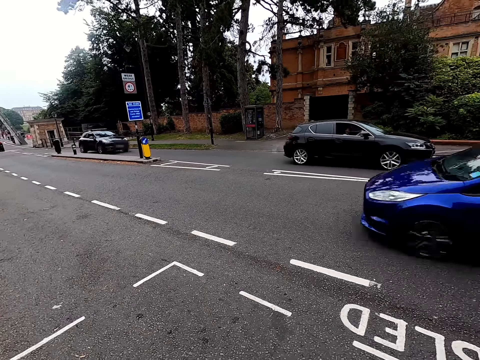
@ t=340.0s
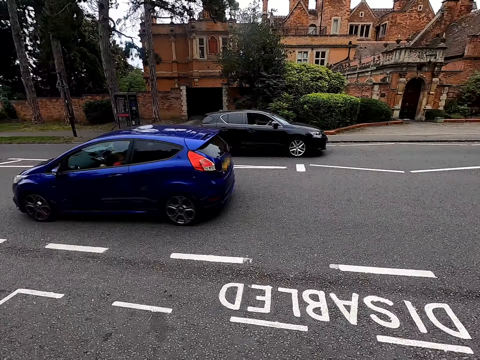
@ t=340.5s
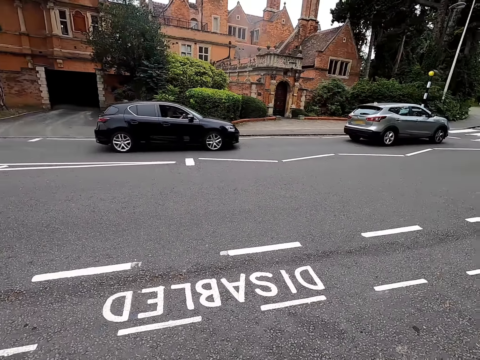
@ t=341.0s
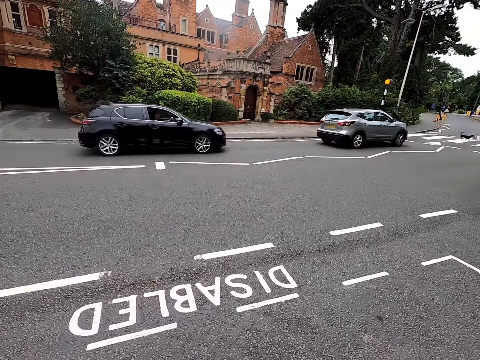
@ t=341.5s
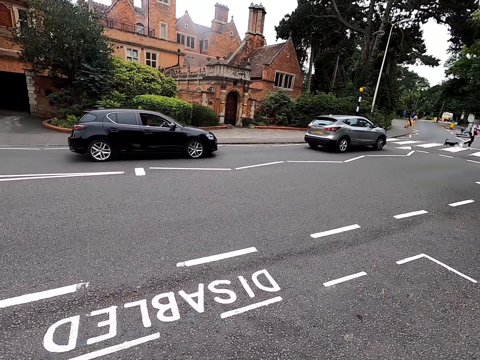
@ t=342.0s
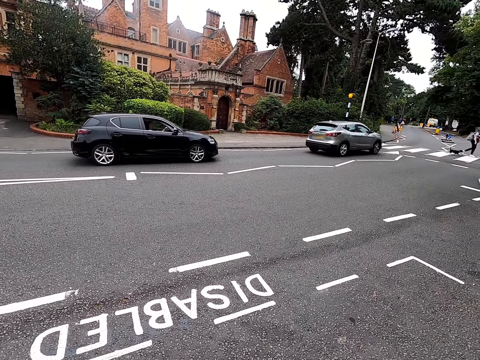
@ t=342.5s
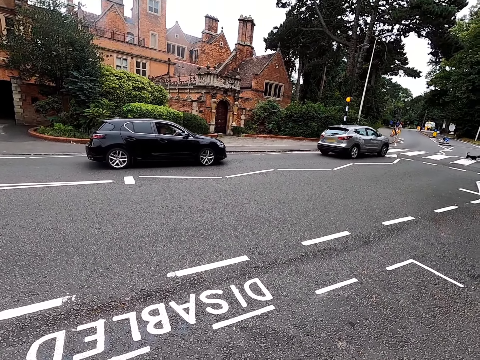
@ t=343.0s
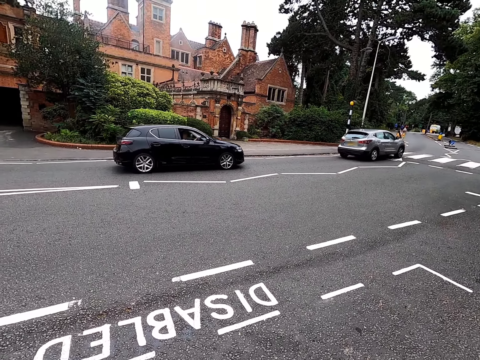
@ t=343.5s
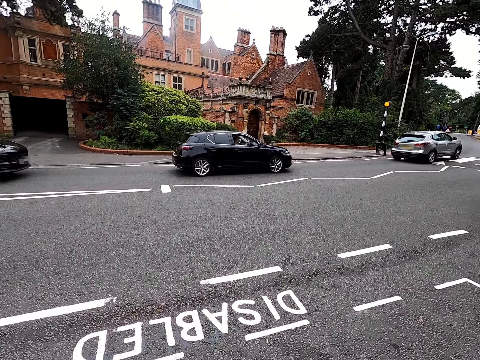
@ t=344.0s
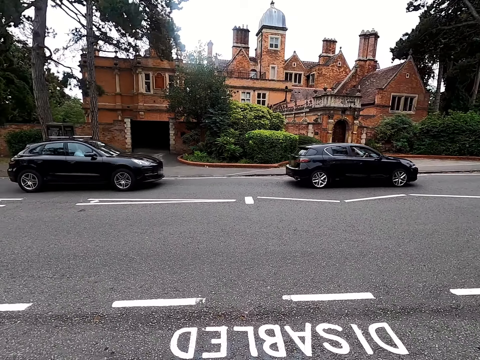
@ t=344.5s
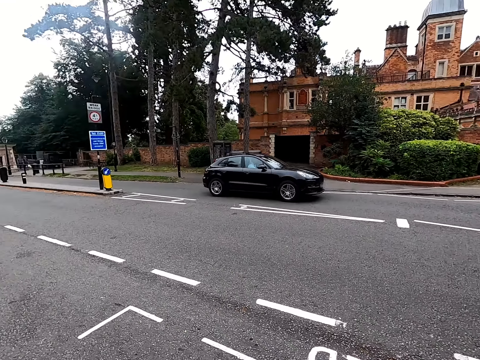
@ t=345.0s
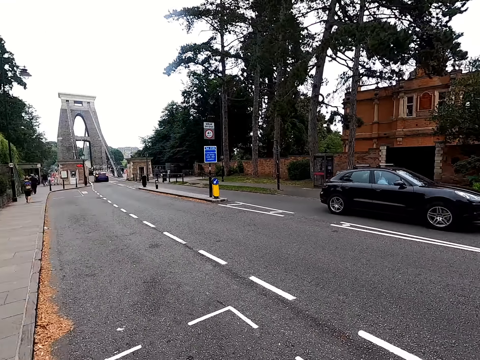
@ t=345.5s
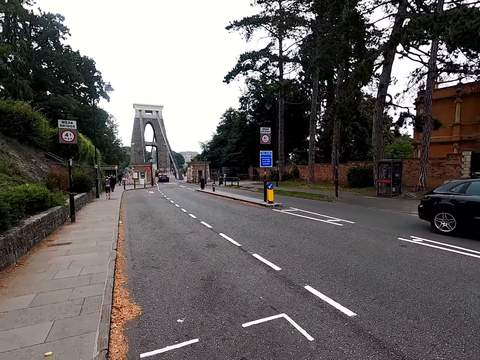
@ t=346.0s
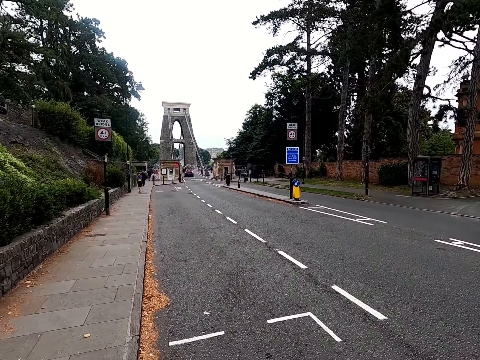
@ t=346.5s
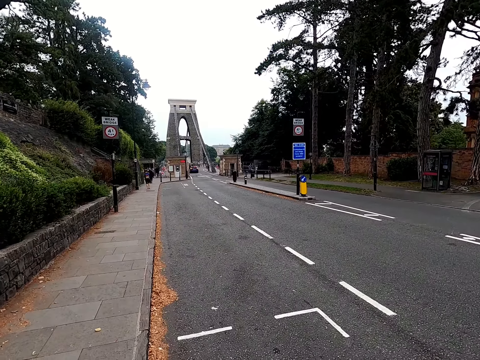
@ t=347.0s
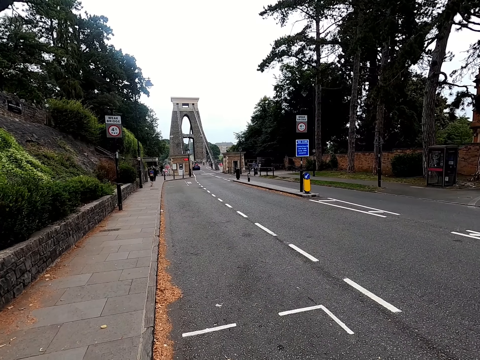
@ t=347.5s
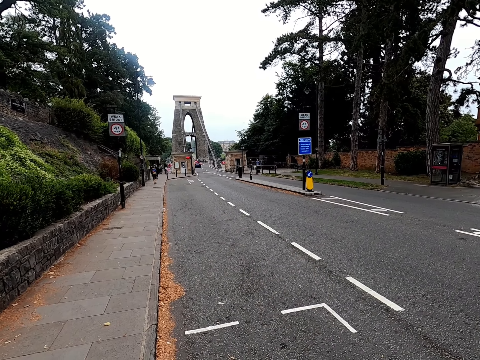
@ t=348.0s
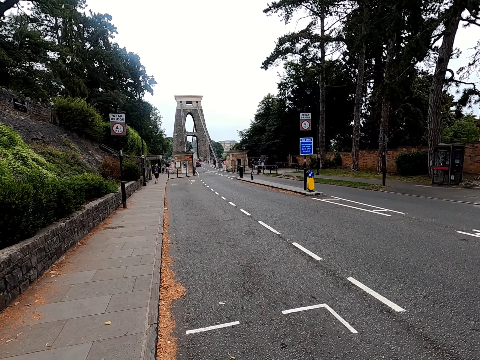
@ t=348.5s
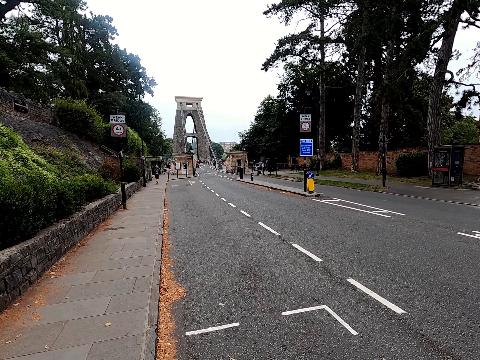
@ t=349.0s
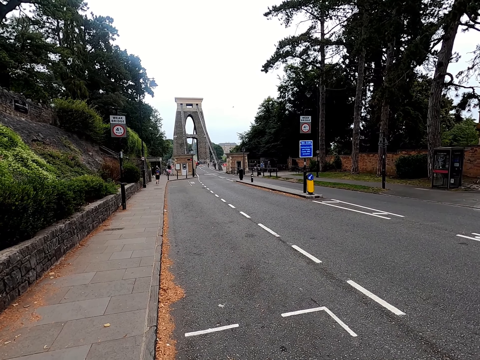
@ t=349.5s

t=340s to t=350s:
The camera wearer looks around.

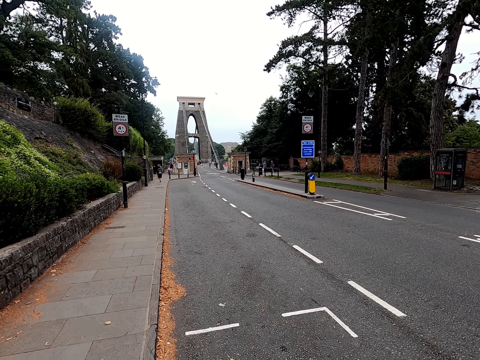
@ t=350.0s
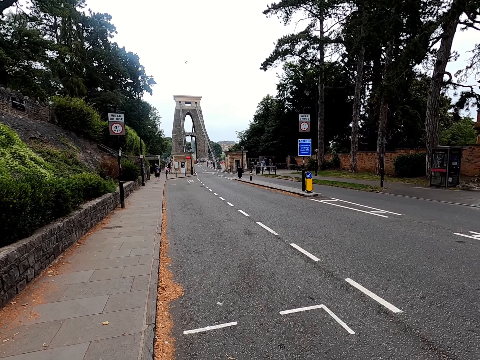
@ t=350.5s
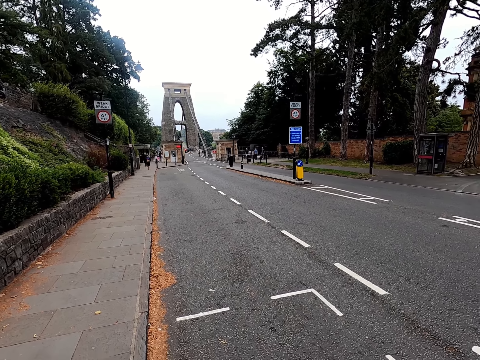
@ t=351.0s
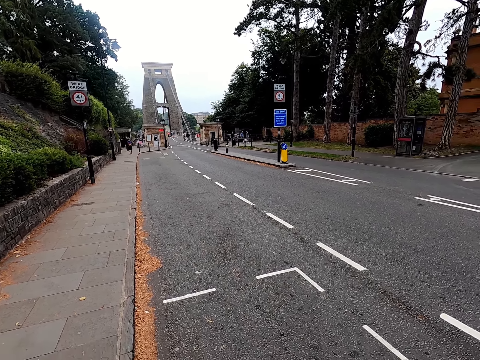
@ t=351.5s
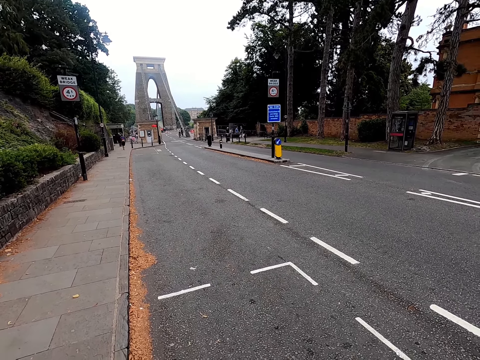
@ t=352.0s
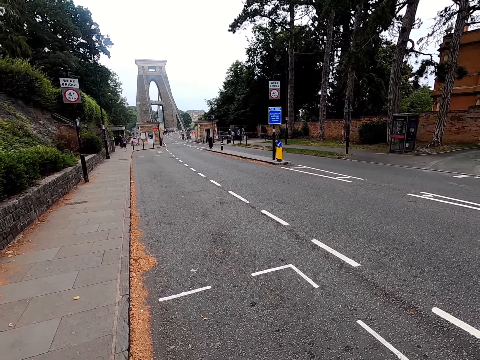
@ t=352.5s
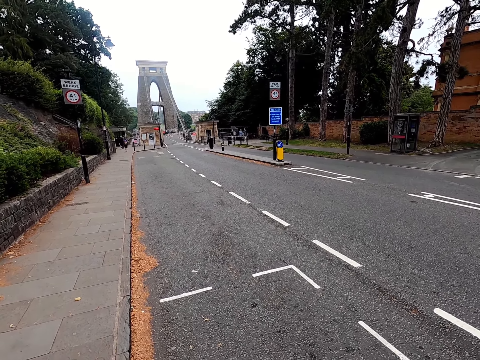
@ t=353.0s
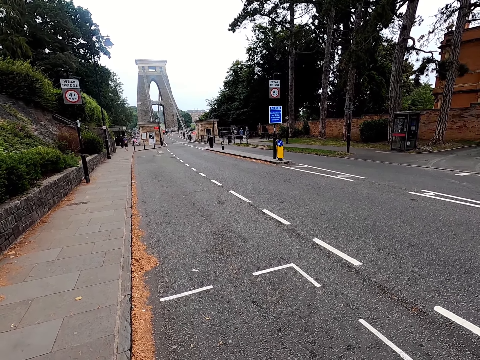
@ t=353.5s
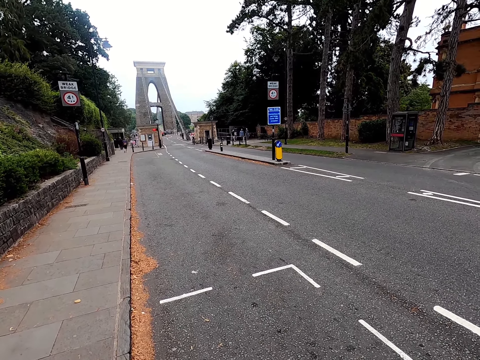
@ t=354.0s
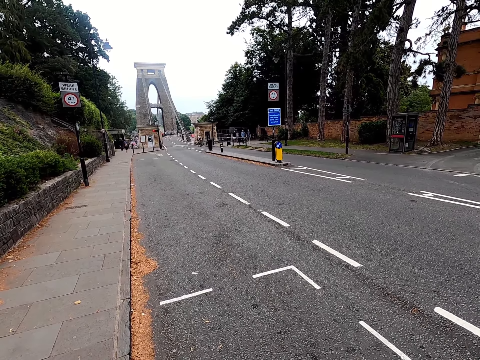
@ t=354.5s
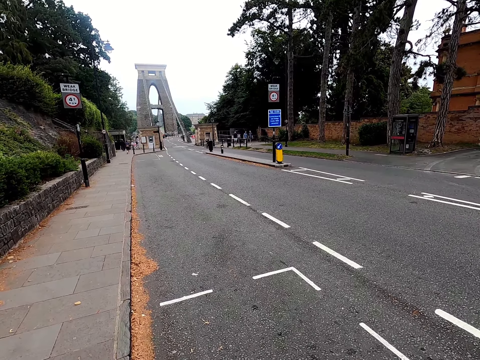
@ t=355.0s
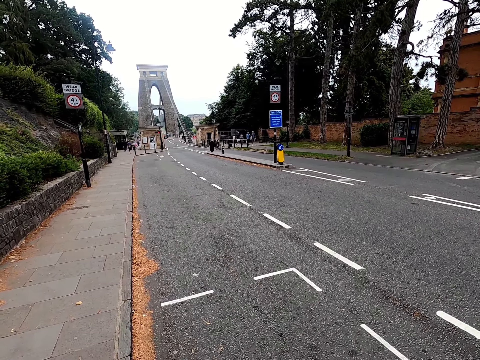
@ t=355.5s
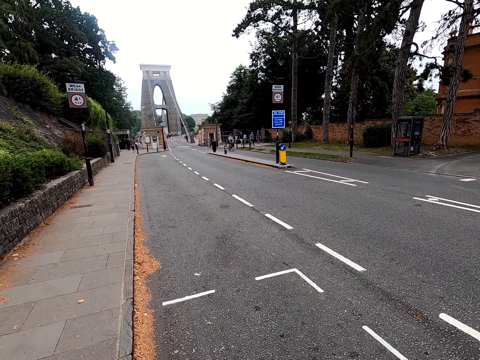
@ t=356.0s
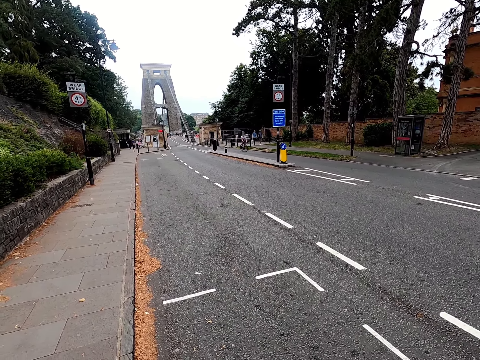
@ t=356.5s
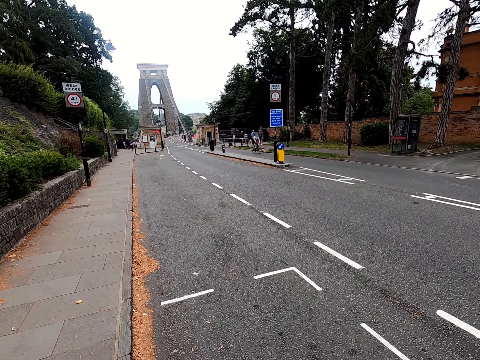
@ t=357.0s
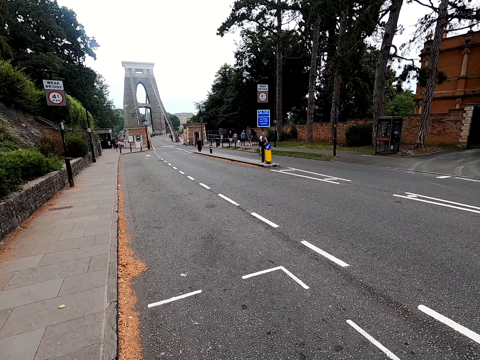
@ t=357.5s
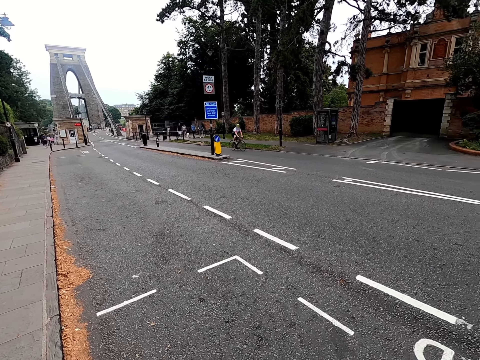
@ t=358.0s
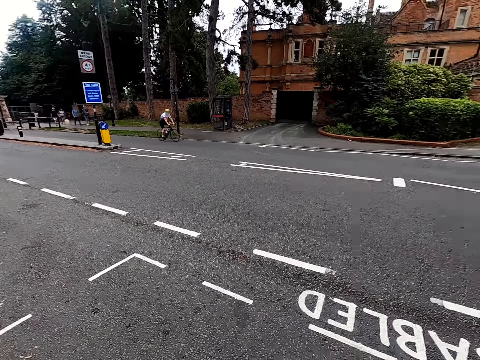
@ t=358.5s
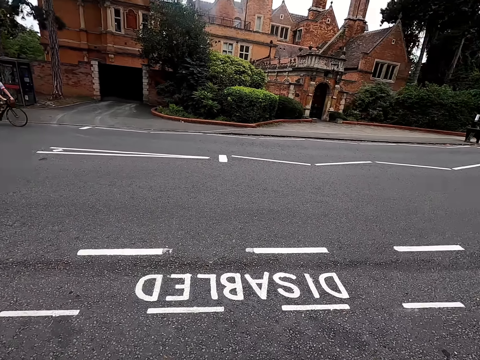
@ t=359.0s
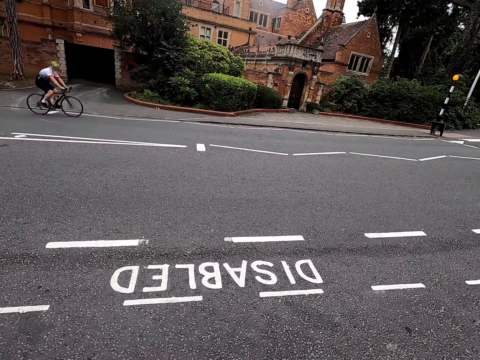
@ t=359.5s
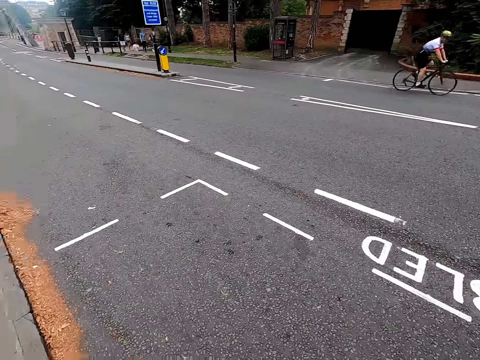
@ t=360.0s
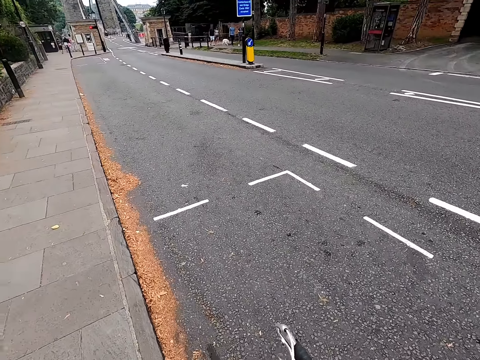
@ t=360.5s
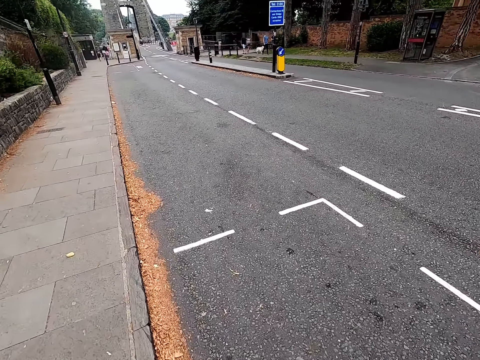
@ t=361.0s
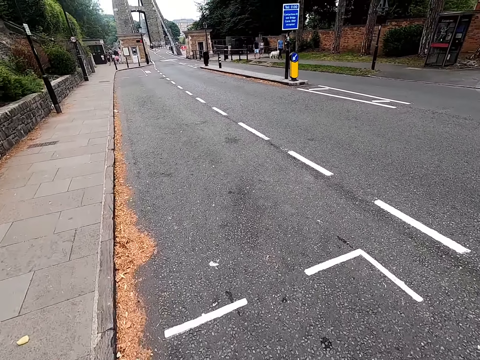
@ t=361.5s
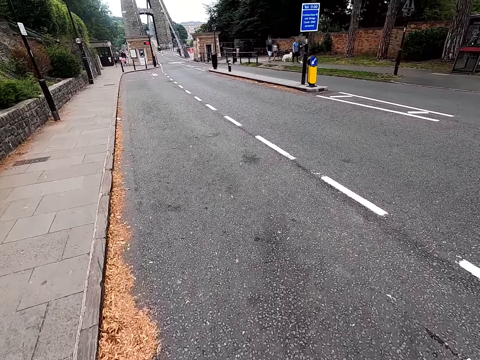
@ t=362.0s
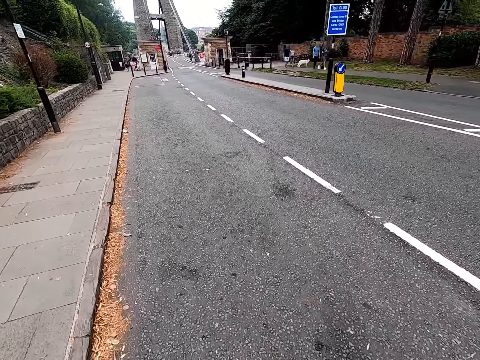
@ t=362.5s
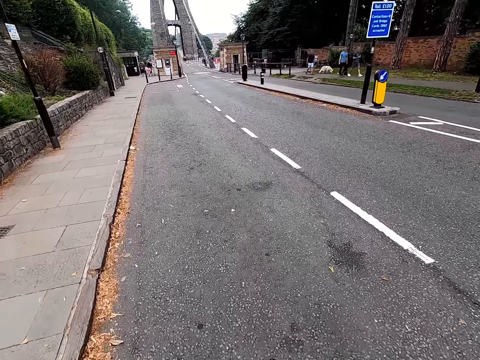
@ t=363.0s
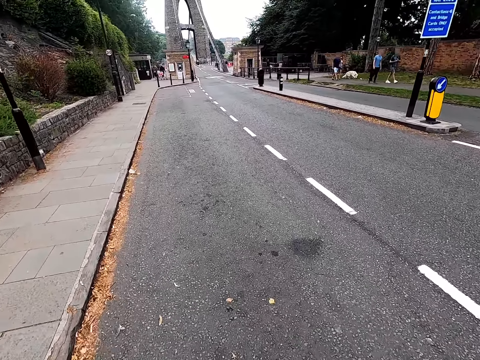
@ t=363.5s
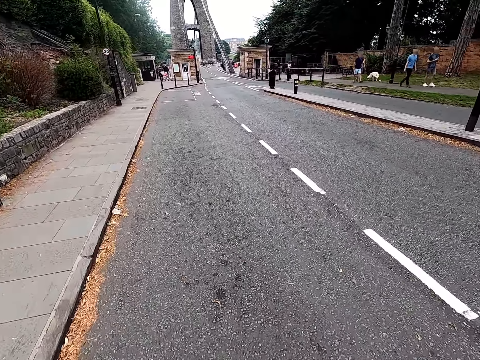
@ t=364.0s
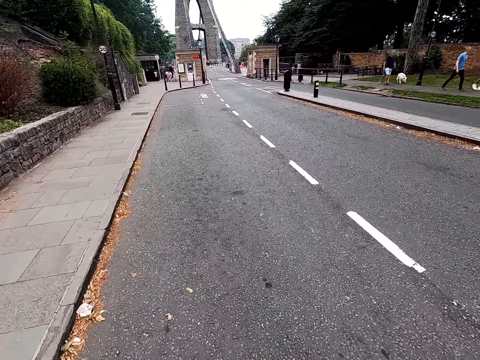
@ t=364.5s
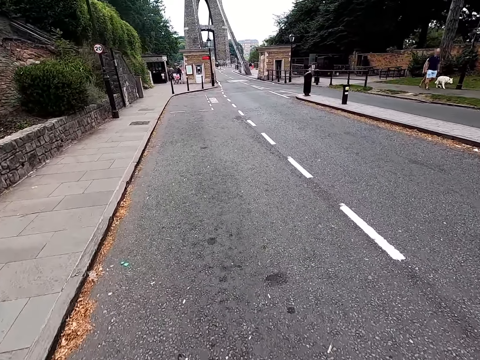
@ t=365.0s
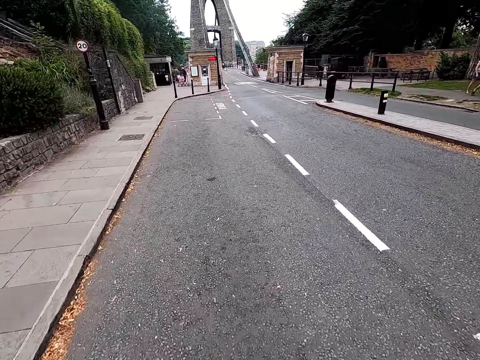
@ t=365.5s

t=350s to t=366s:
The camera wearer cycles. A man cycles. The camera wearer looks around. They ride a bicycle. Another man walks.
